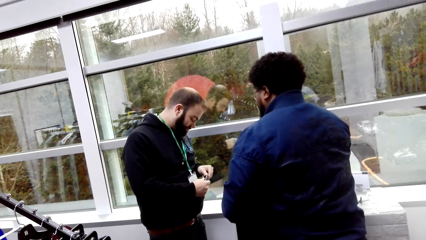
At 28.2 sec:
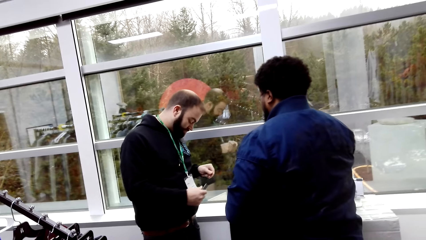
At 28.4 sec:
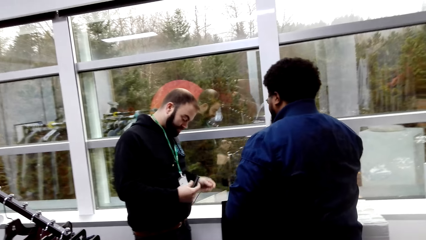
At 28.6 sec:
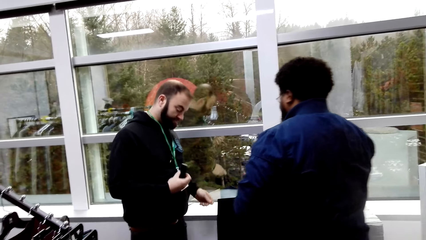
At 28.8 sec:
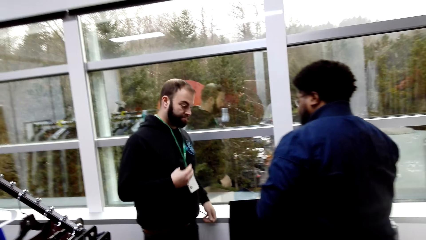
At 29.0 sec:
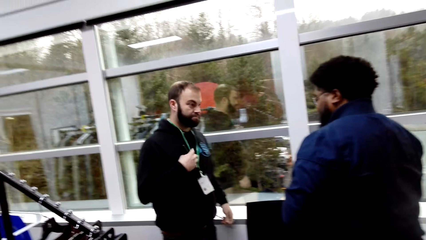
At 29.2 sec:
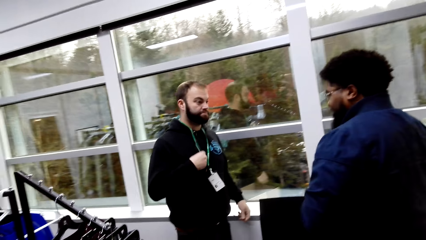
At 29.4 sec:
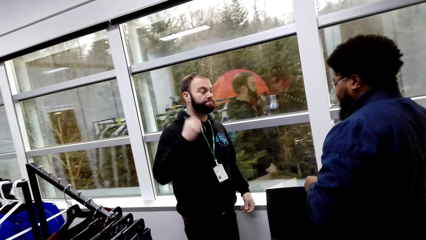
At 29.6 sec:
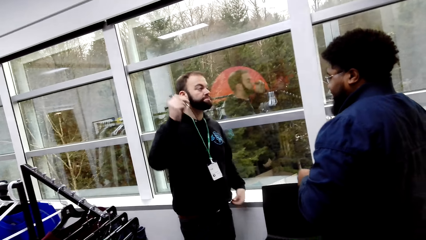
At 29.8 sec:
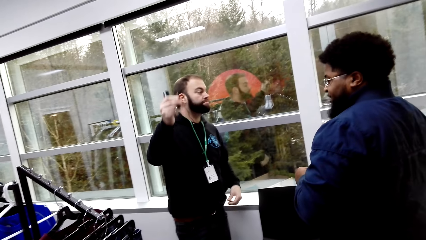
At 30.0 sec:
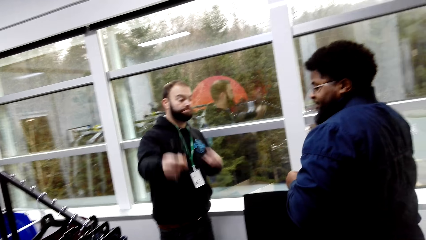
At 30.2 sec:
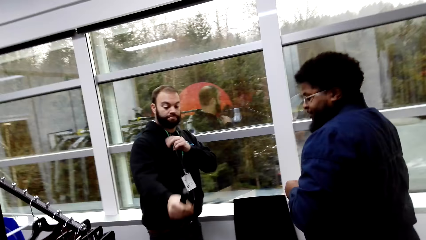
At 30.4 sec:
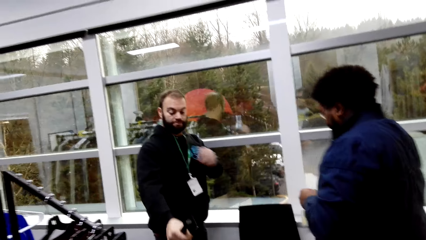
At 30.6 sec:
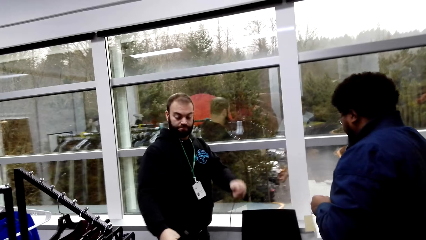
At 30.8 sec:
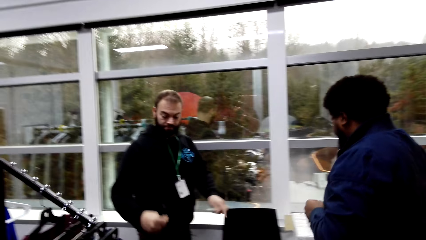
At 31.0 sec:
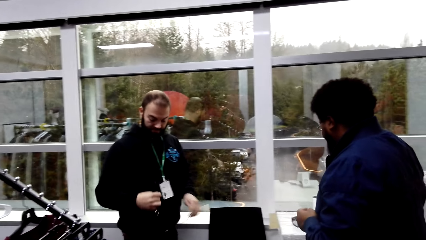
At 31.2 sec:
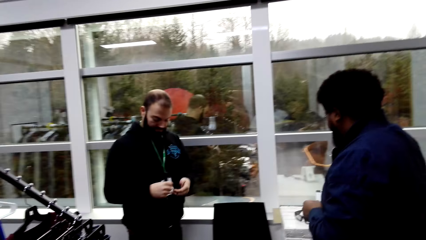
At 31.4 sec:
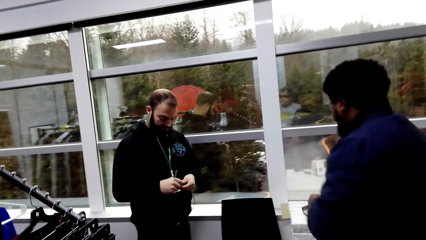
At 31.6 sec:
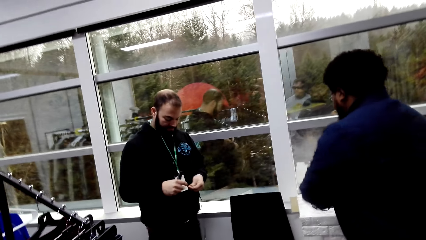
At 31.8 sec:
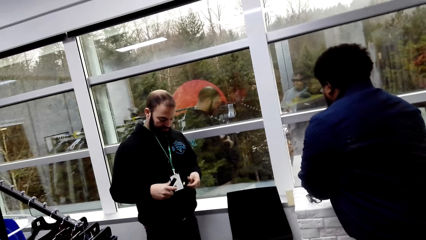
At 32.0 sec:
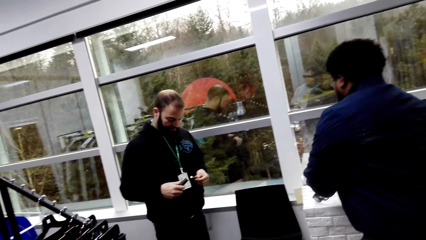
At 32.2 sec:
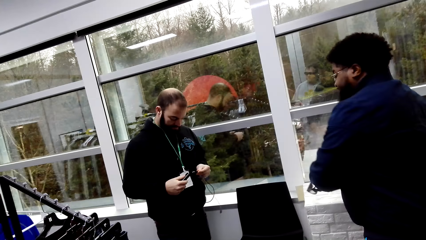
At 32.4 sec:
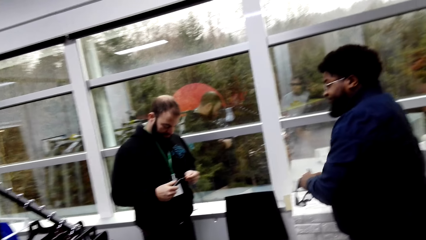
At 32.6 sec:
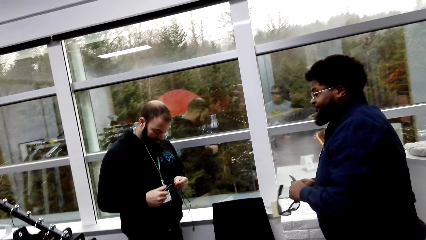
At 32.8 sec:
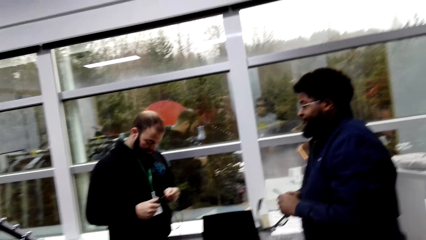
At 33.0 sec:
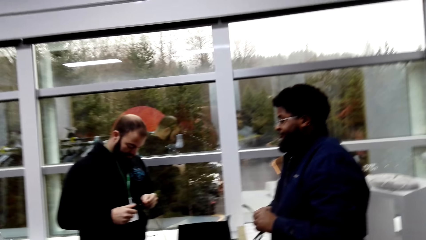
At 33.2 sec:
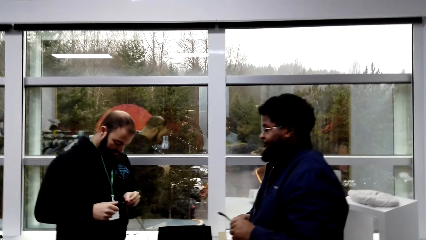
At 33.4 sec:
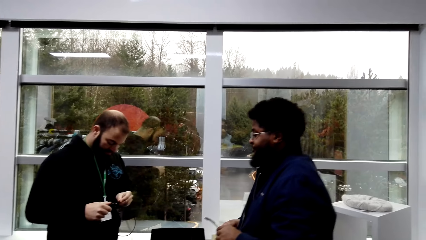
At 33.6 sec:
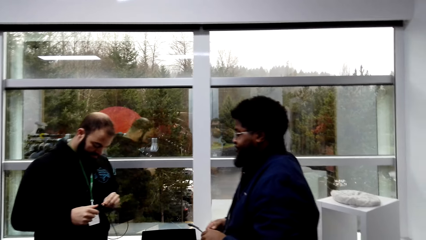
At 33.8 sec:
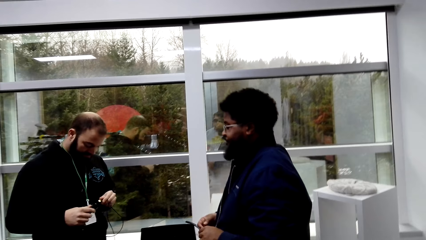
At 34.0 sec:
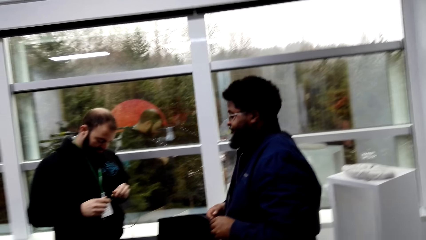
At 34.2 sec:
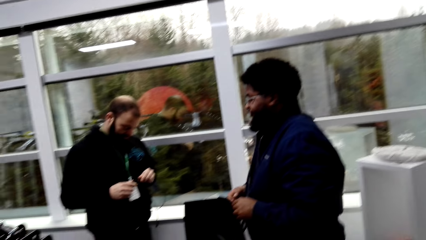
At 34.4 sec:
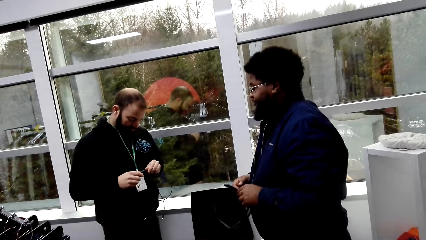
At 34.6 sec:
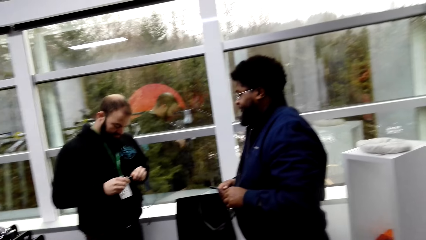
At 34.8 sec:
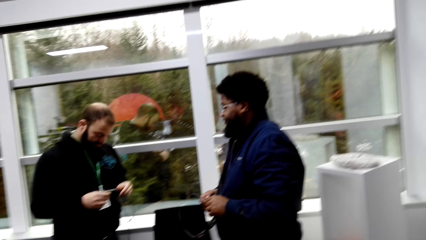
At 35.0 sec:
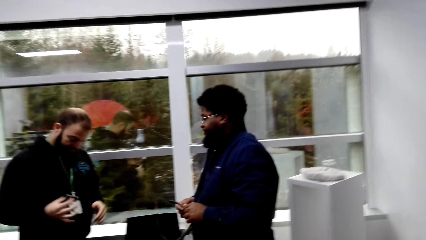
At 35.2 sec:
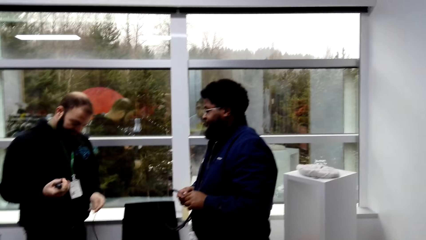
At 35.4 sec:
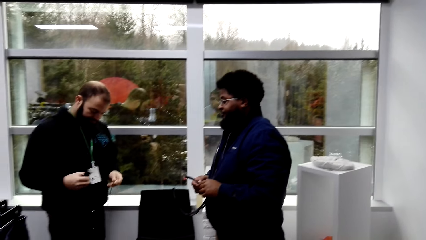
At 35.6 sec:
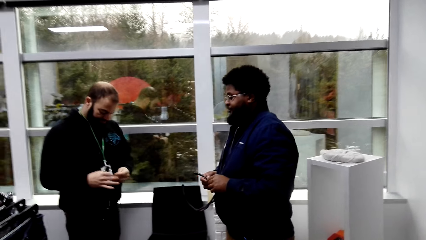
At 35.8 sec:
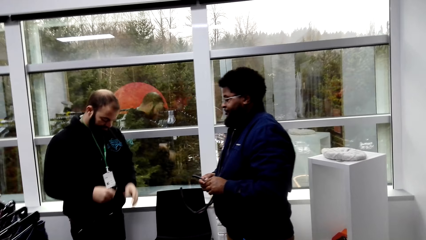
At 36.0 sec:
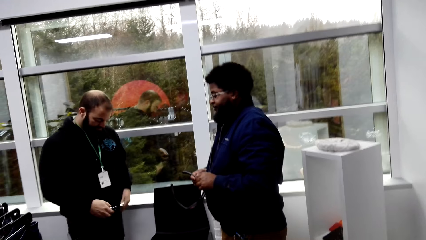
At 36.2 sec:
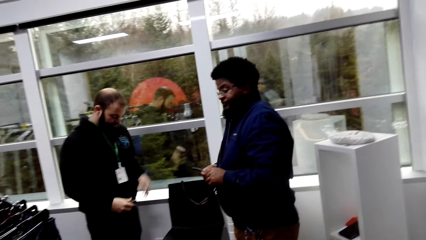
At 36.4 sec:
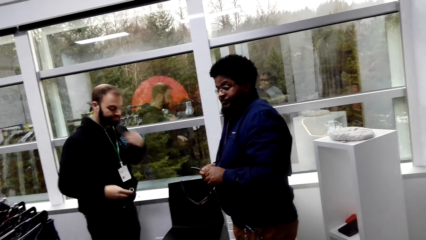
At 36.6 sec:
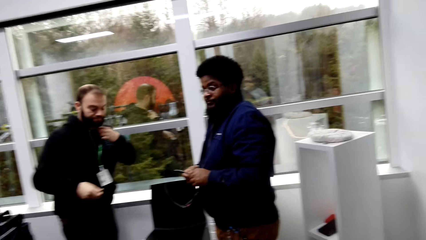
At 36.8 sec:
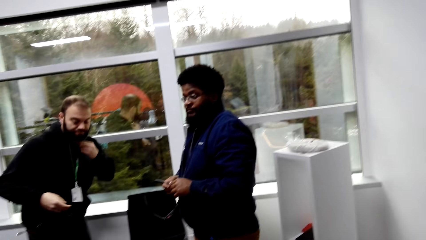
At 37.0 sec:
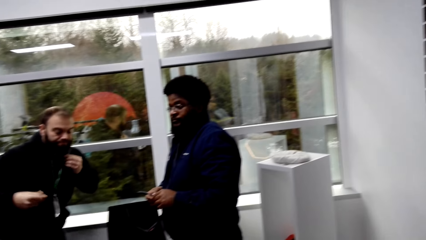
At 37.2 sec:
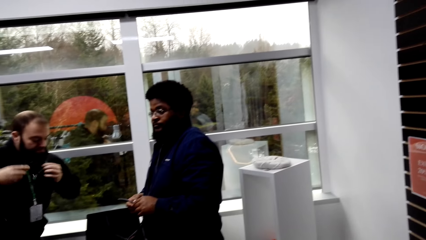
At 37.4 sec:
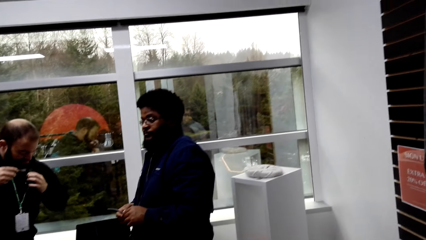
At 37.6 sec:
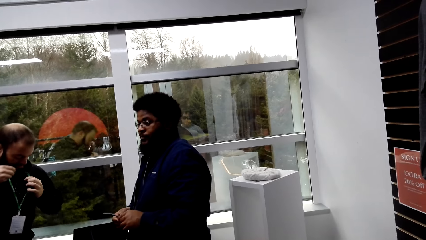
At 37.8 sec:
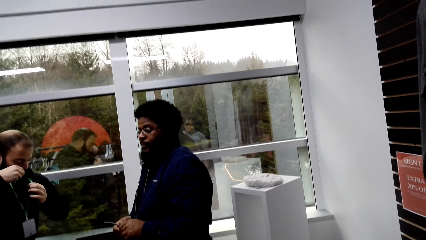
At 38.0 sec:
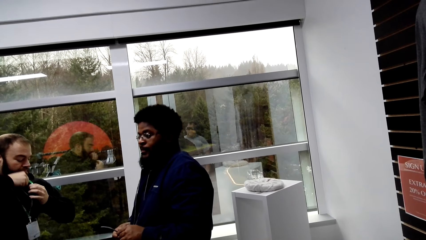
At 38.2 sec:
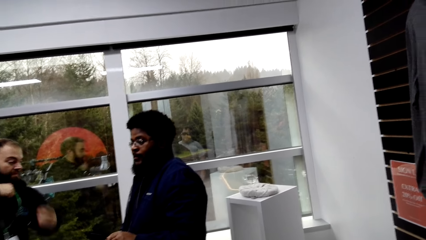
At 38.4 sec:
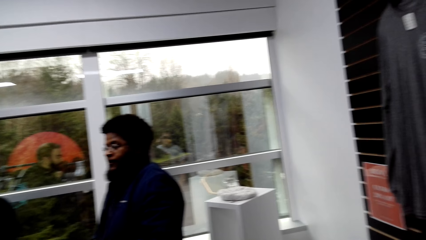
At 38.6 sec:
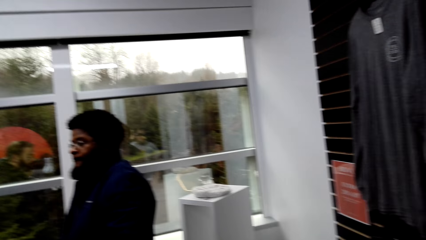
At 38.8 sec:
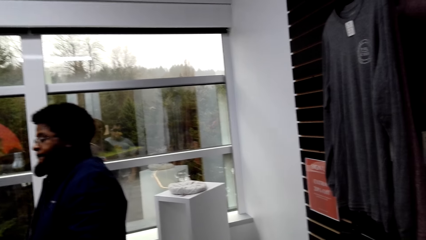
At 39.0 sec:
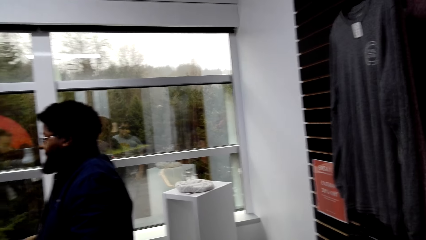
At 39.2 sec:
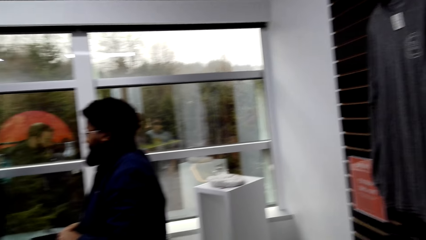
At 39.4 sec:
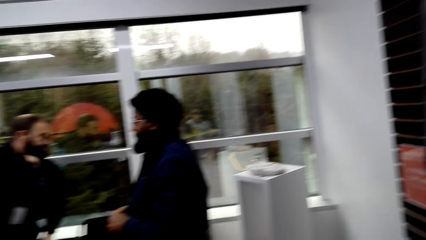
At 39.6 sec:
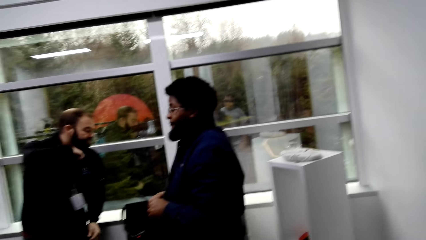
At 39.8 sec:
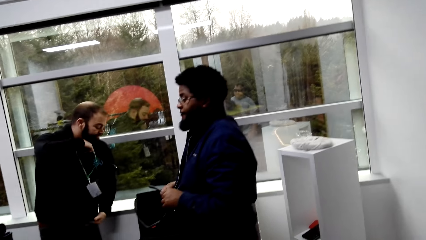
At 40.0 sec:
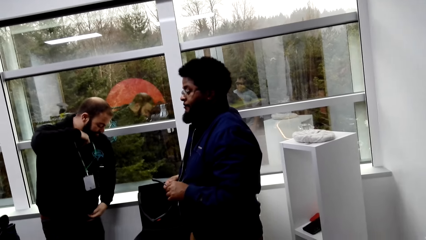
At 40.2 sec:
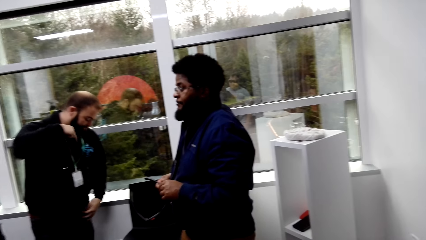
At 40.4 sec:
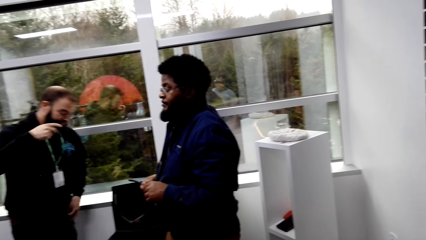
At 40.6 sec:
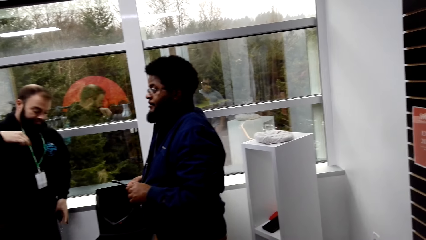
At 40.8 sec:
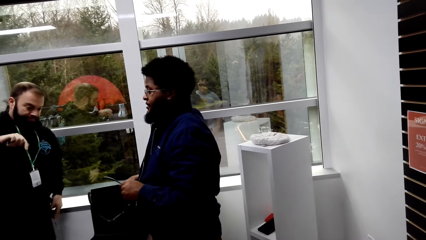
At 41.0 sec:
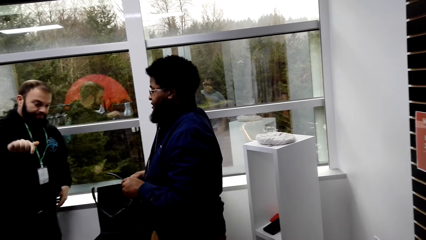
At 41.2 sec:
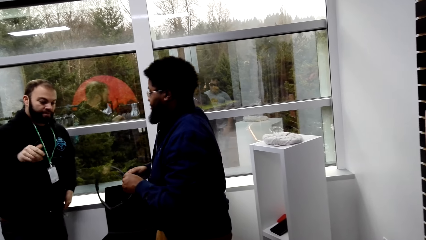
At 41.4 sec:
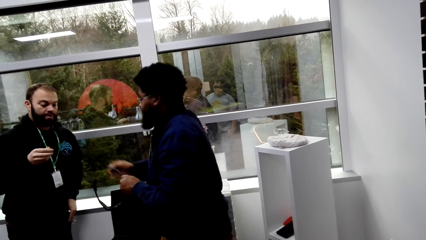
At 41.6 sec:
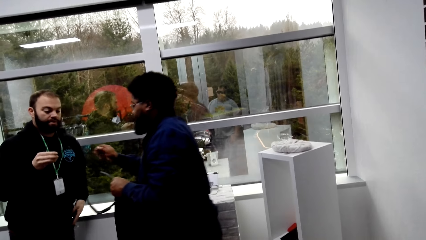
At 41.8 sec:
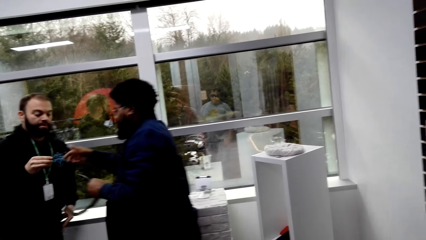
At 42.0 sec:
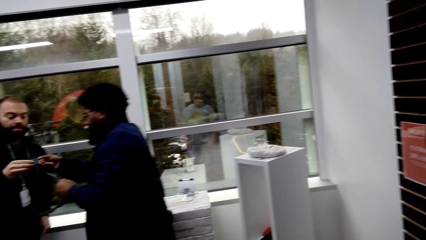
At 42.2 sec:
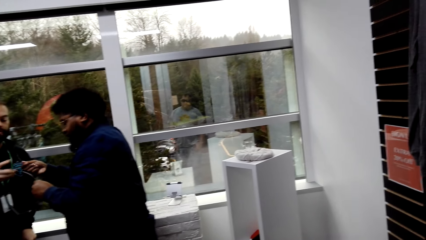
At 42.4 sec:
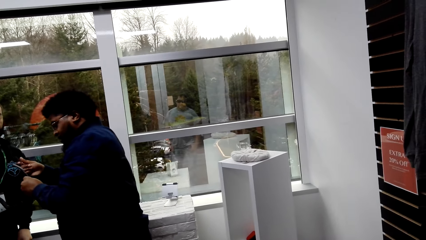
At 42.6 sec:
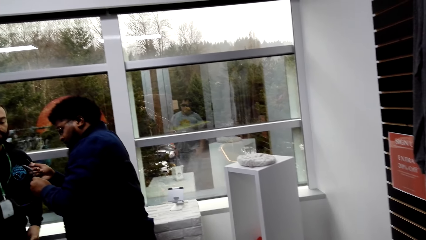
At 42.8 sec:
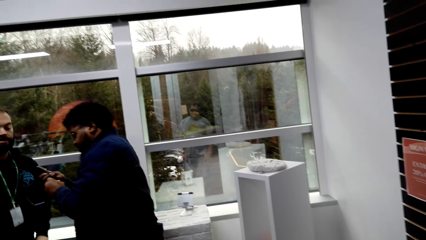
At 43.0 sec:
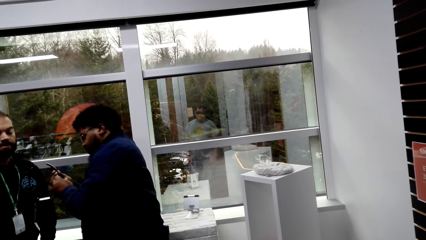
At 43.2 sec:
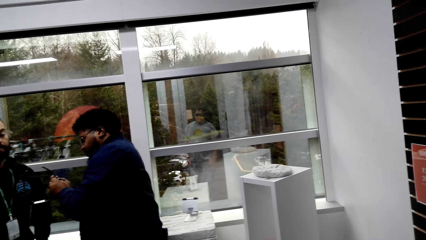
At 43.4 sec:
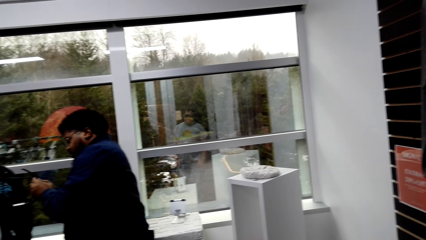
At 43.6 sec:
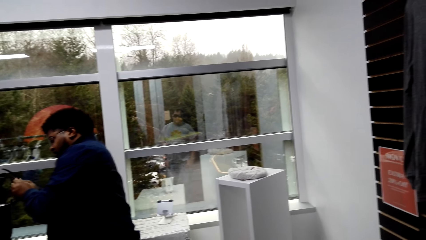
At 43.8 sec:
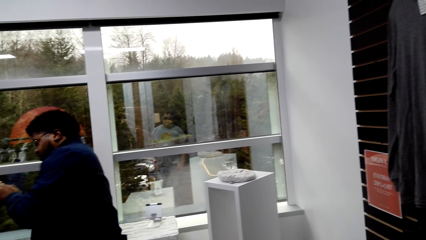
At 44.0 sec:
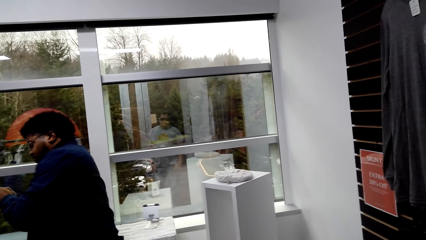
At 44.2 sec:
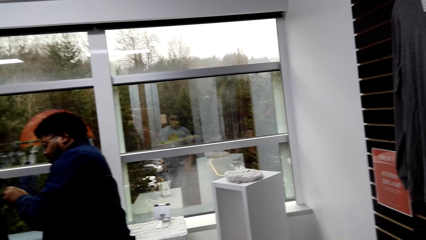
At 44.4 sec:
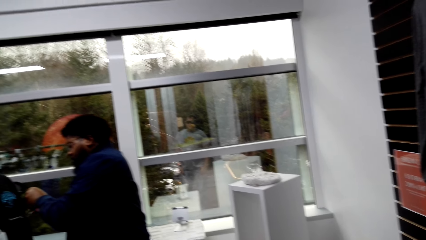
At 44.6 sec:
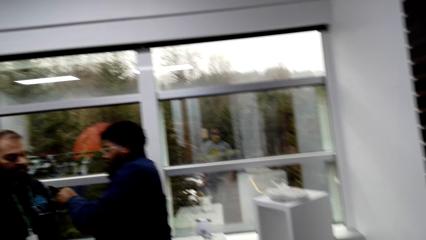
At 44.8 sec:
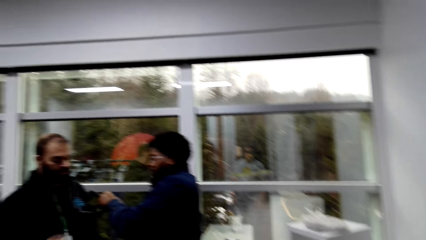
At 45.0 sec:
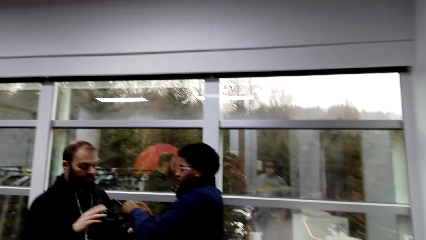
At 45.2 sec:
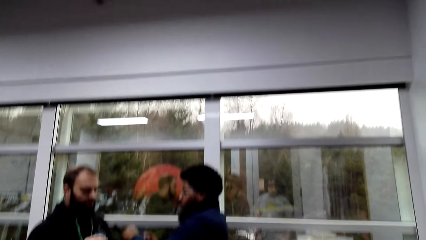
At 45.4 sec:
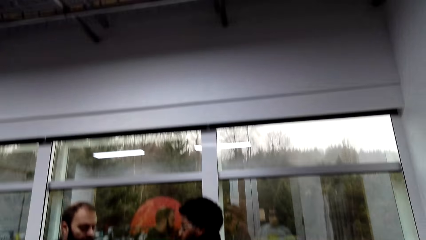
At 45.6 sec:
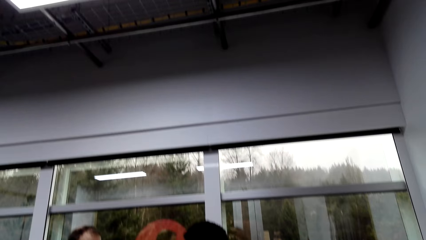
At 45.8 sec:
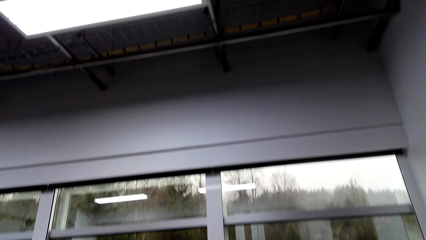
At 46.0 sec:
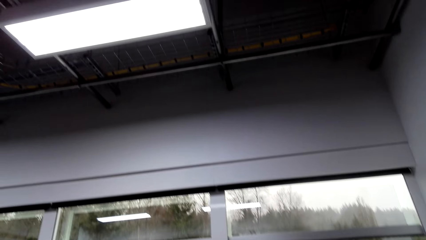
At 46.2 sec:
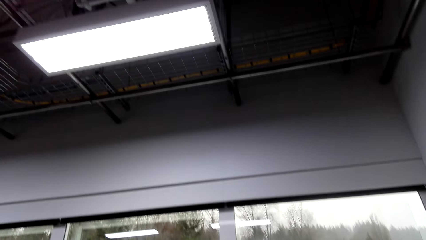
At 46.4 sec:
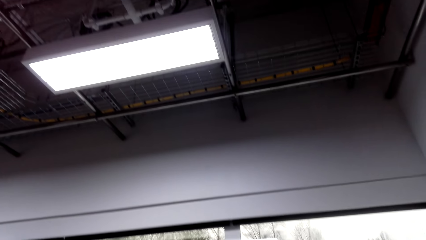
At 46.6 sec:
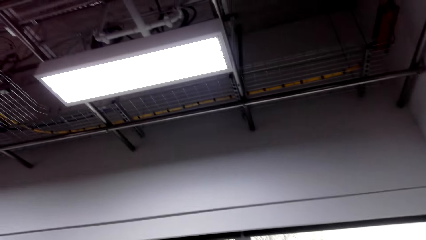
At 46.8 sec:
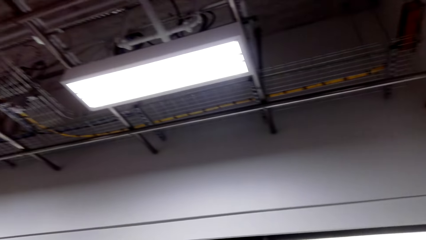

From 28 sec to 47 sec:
The other man connects something. The first man takes the spectacles from the table. The other man places something inside his clothes. The first man picks the gadget cable from the other man and connects the cable on the eyeglasses.
